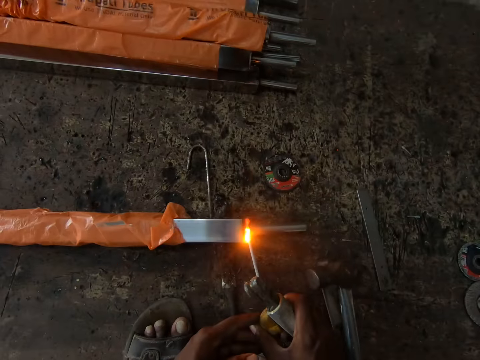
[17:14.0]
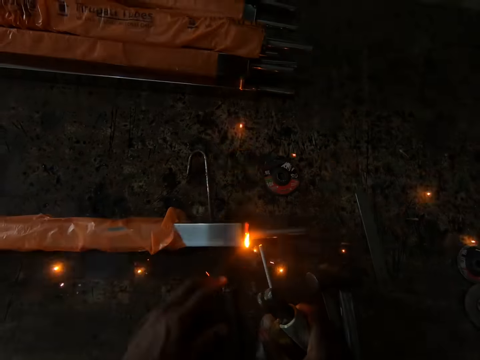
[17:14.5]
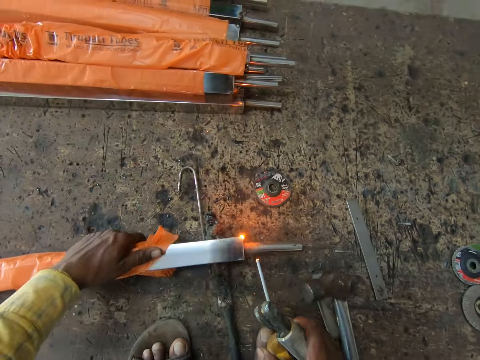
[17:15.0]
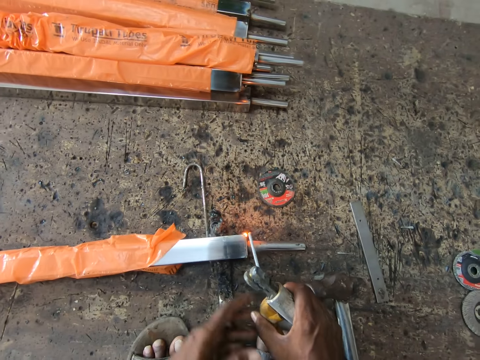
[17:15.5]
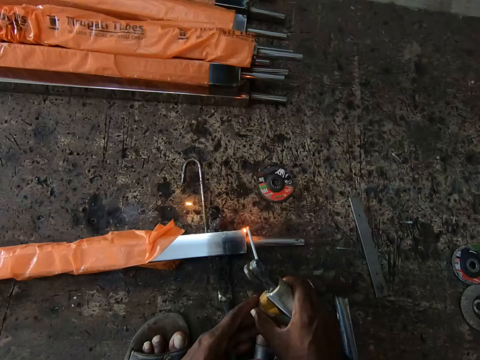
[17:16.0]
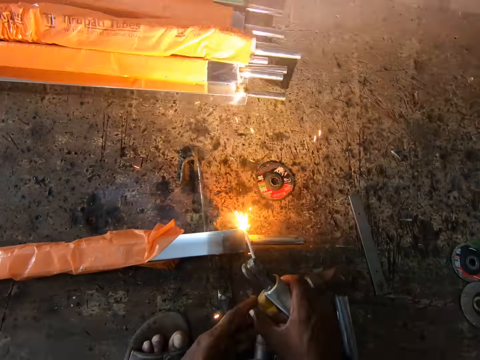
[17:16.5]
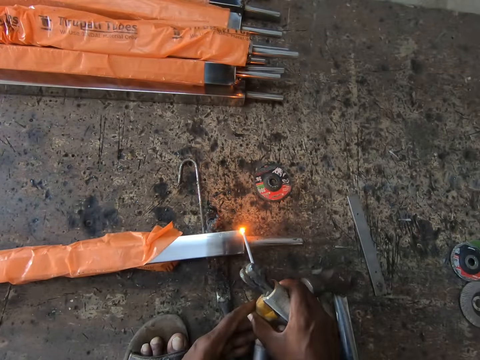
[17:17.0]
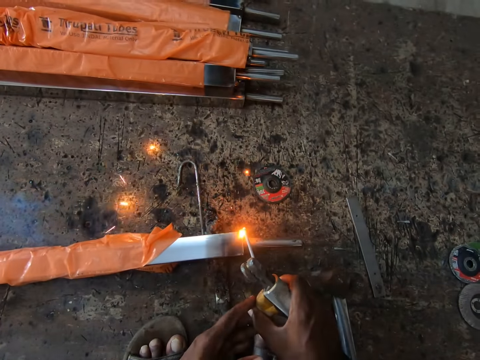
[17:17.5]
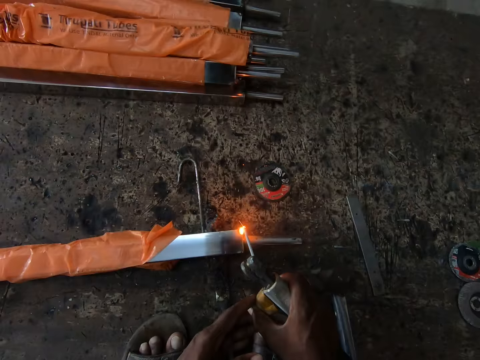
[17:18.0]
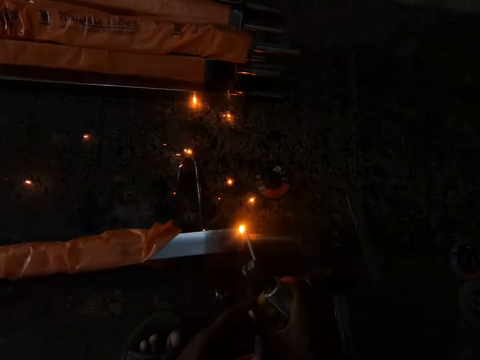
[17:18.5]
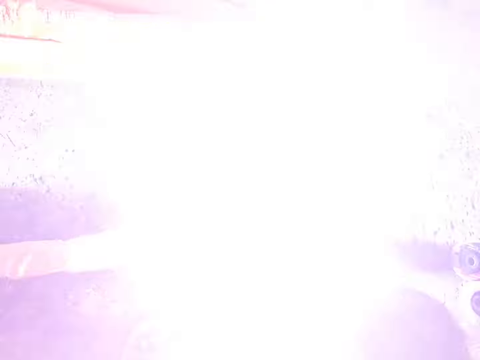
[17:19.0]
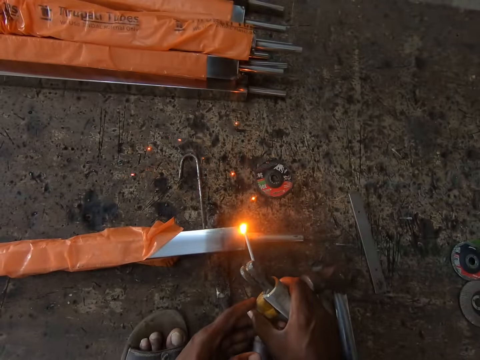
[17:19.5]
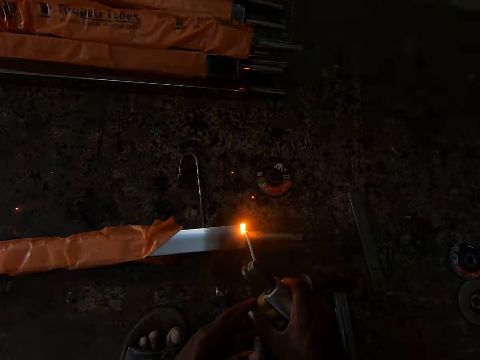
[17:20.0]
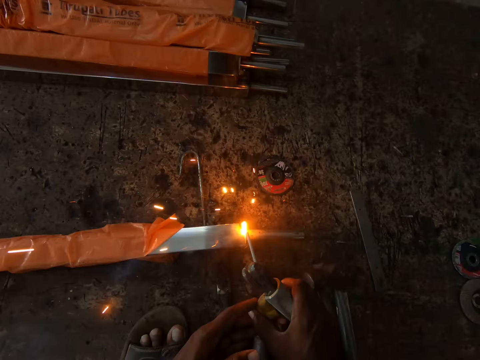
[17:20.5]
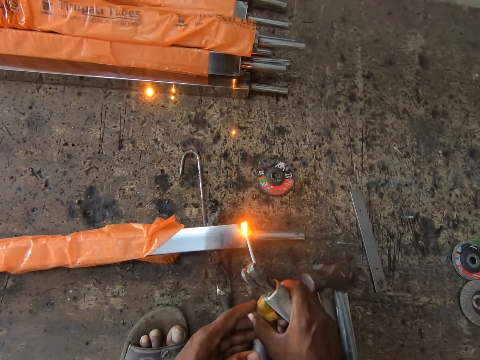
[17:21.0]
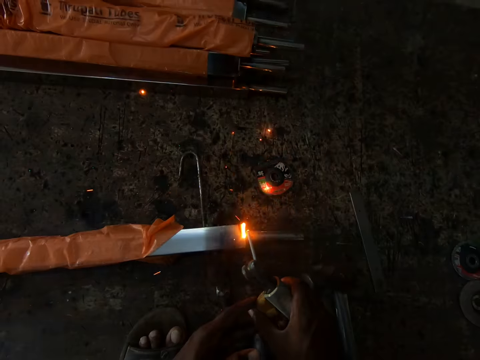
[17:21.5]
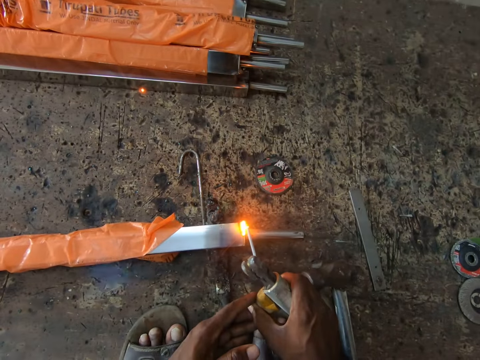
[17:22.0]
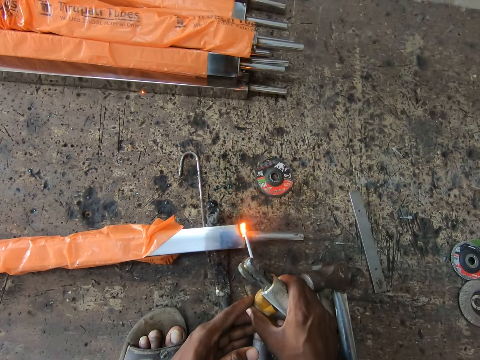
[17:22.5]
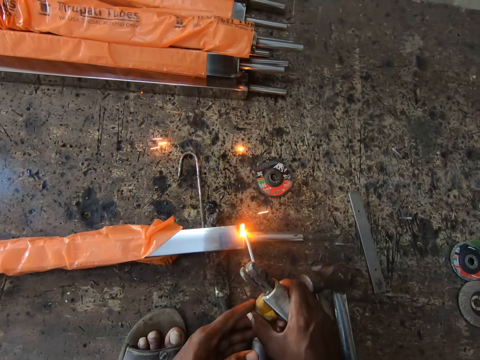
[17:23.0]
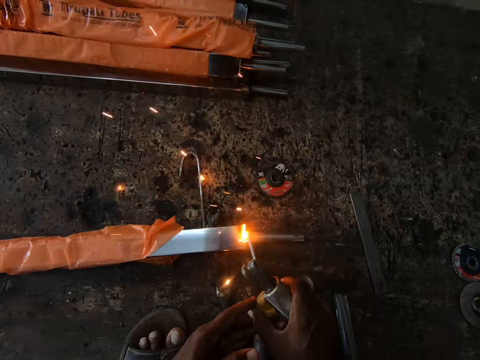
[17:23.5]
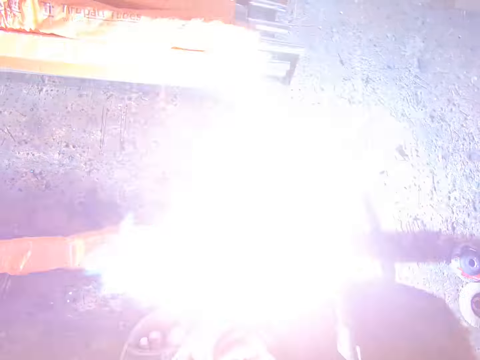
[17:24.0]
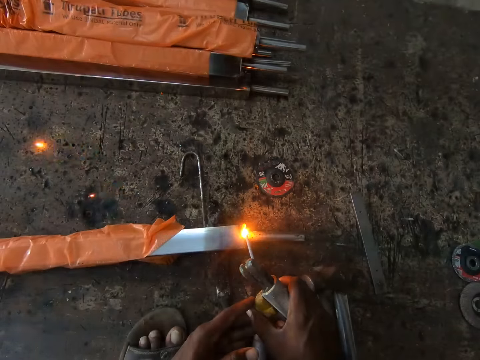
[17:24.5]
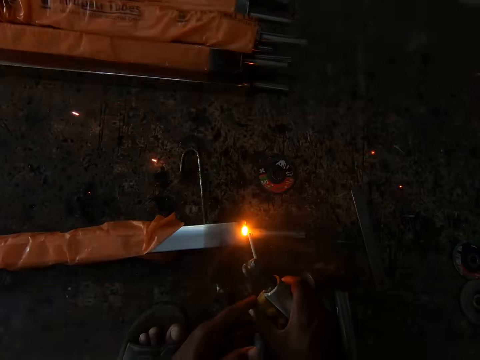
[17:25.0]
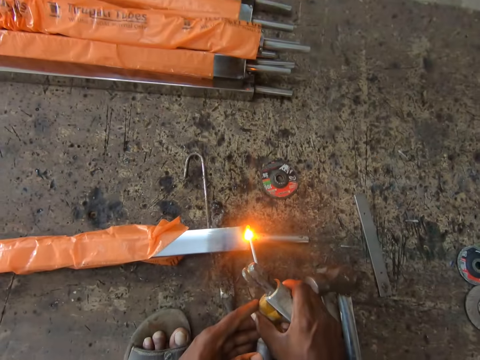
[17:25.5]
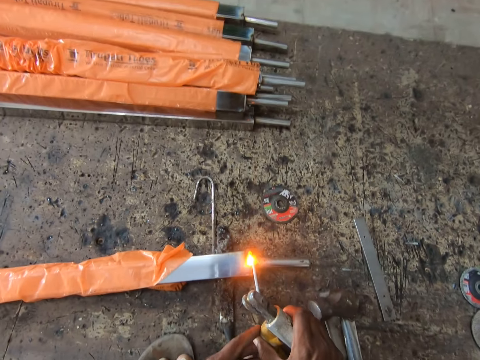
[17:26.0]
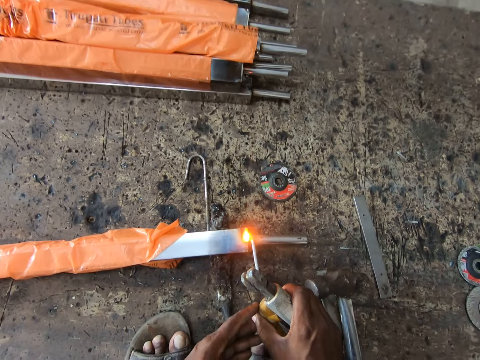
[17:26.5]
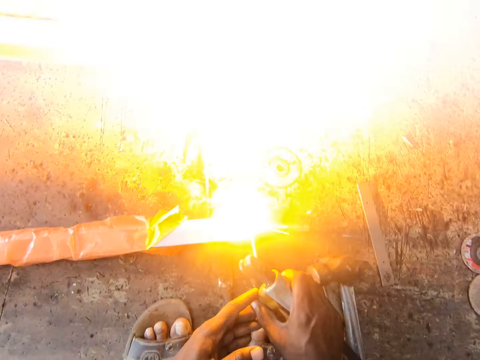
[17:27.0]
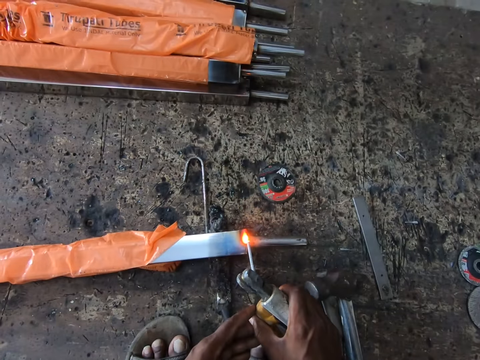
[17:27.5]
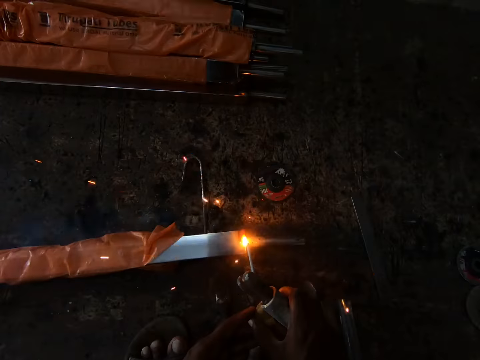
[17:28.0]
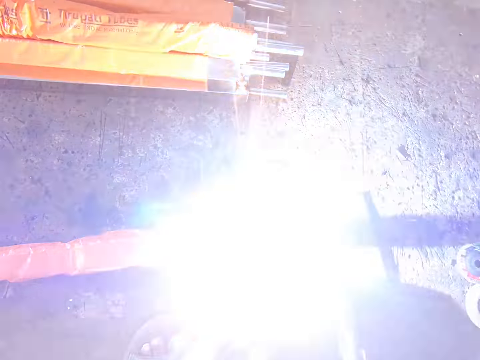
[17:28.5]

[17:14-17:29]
The camera wearer turns the metal. They weld the metal.

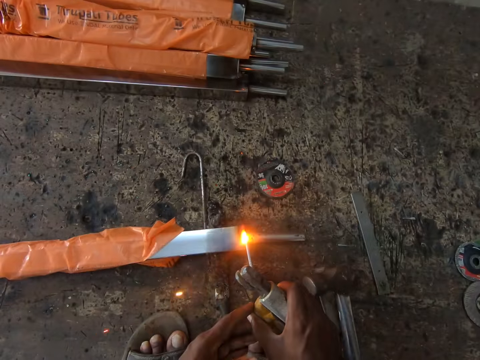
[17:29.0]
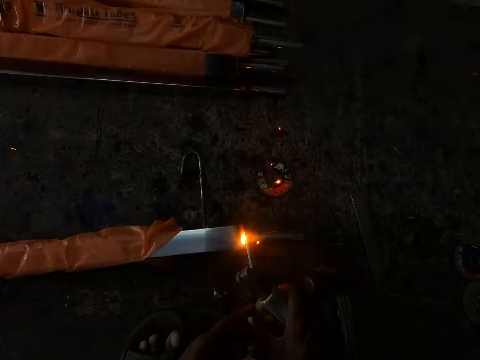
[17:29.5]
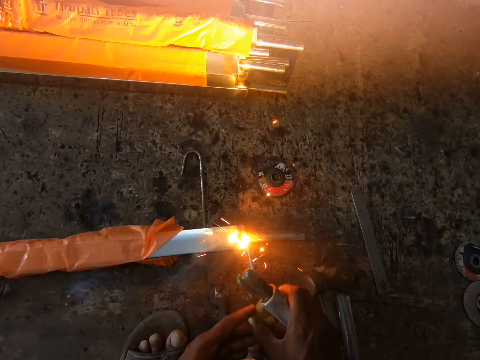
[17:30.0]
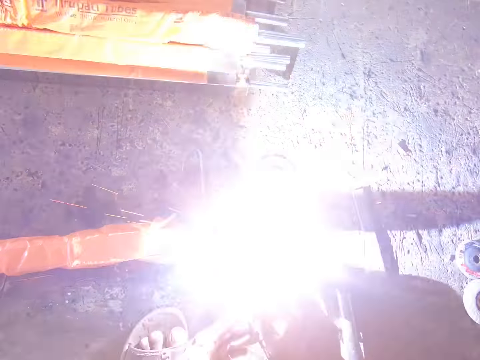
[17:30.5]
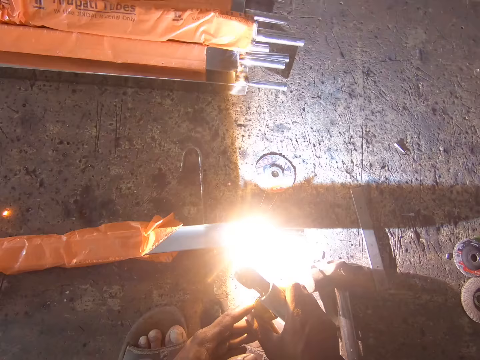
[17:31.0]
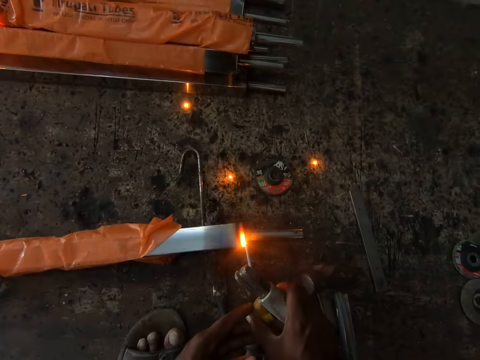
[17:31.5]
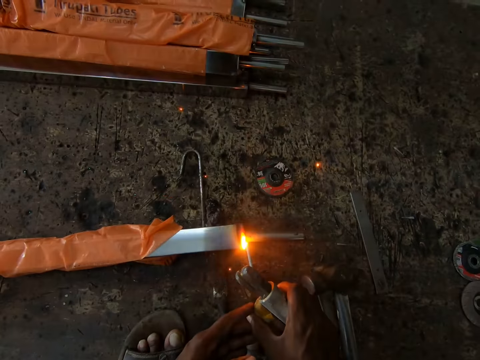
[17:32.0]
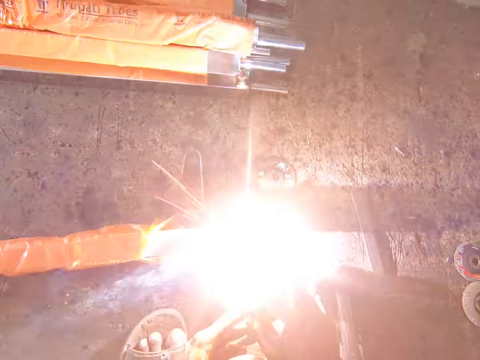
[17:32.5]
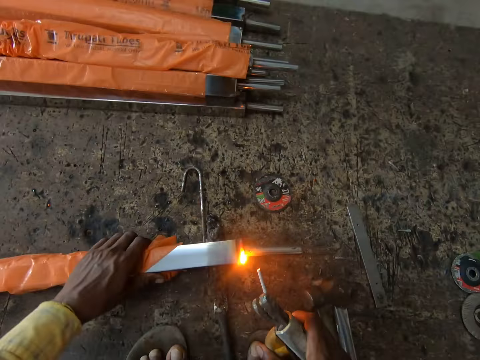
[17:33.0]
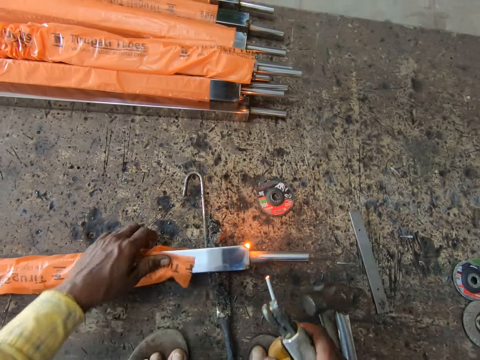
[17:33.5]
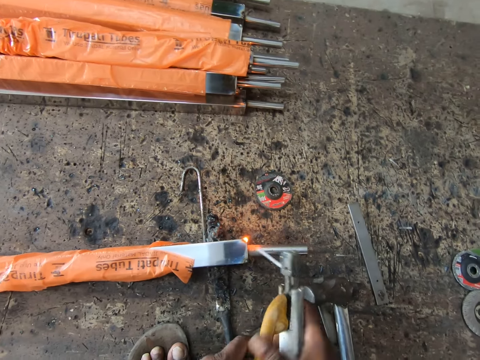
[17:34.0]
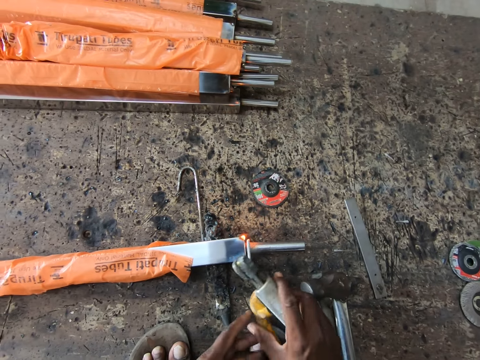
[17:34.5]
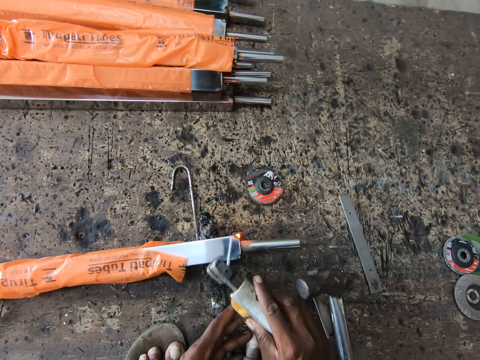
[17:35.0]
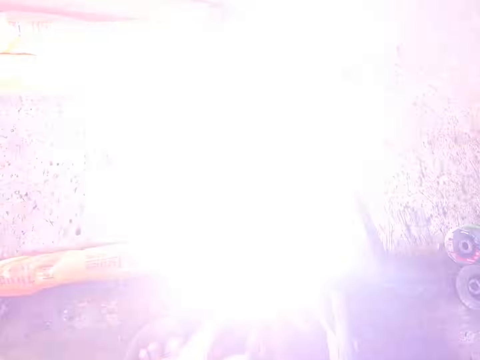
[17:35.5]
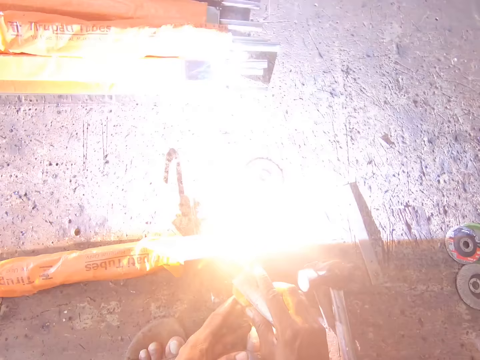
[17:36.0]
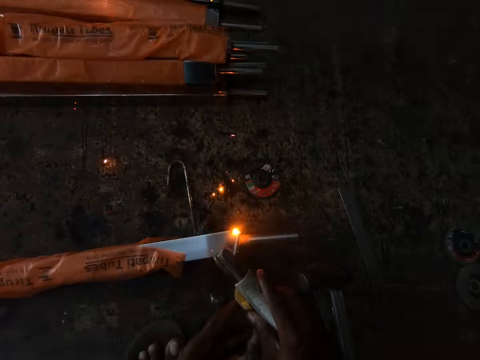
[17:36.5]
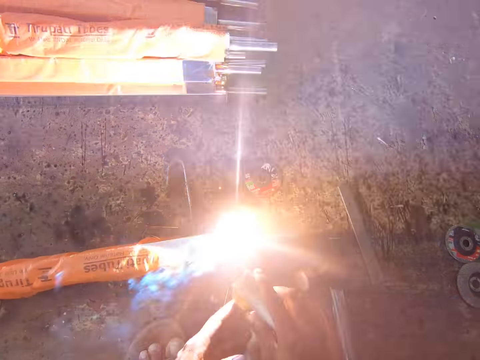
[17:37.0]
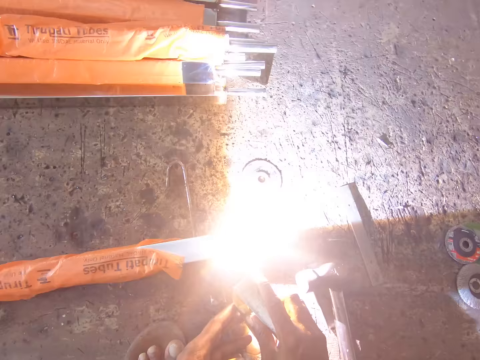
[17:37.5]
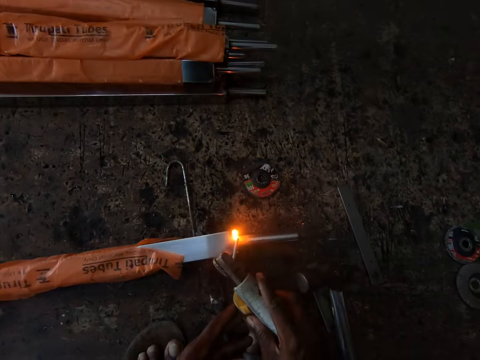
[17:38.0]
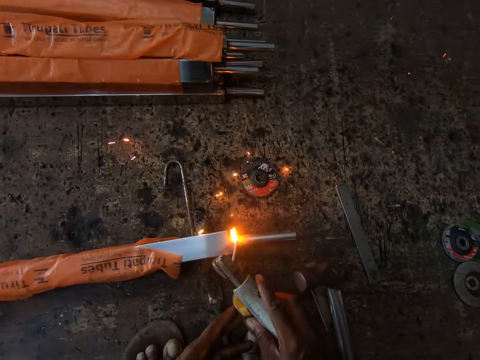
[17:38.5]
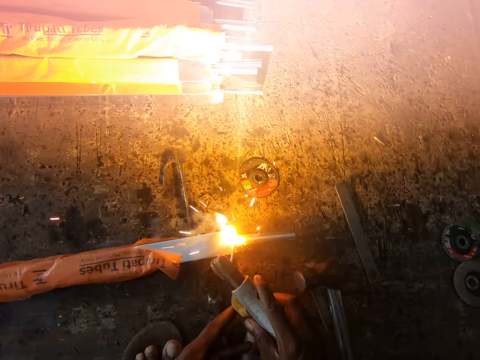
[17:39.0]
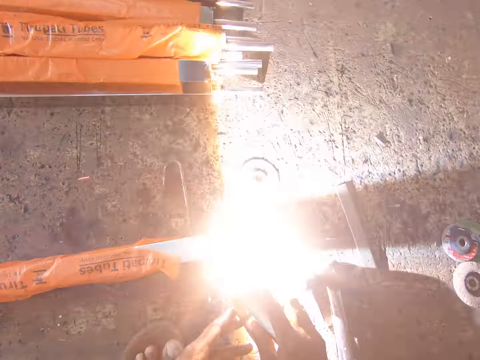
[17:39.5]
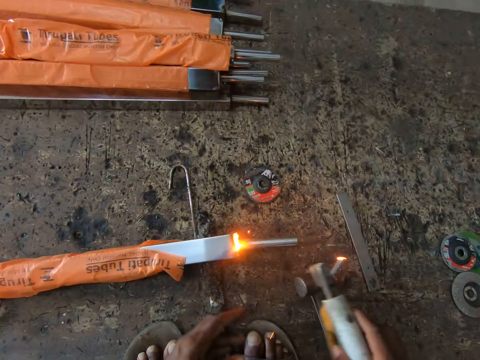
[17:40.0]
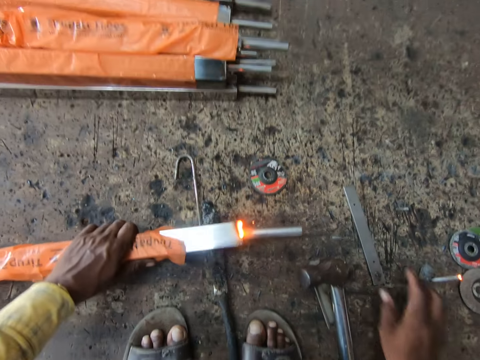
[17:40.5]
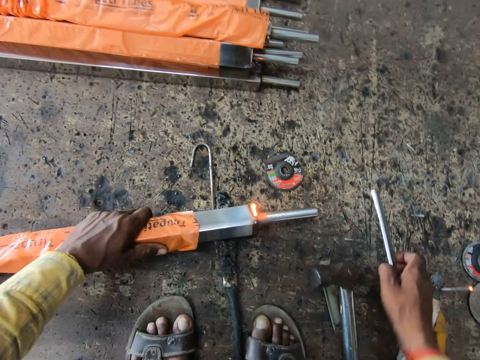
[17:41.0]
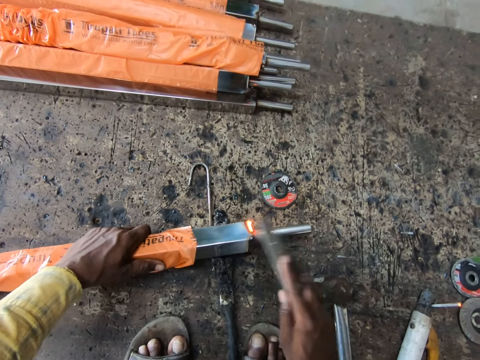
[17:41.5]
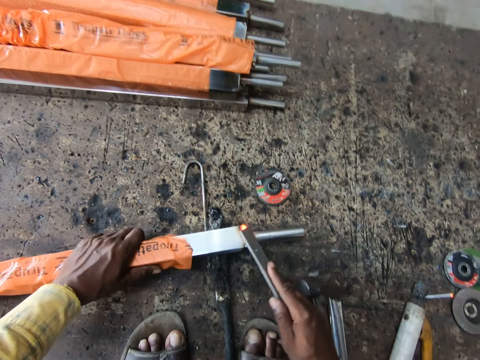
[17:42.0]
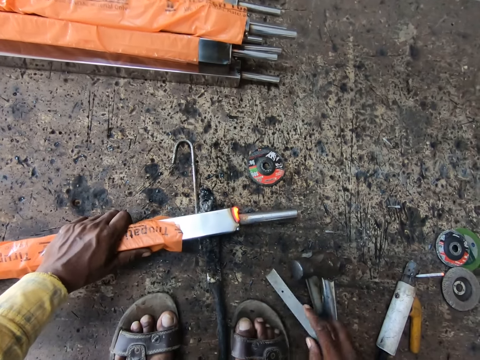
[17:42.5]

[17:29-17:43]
The camera wearer turns the metal. They weld the metal. They drop the machine, pick something, and hit the metal.
